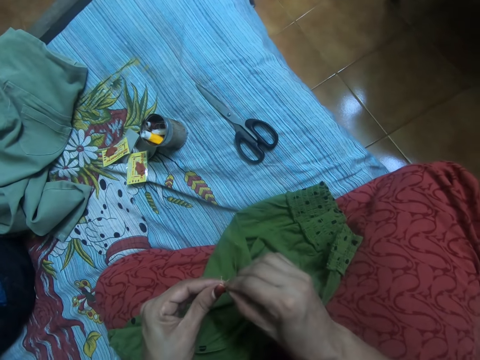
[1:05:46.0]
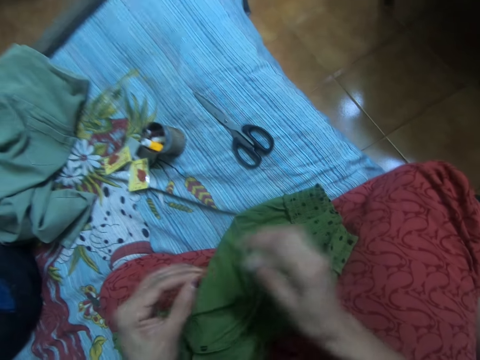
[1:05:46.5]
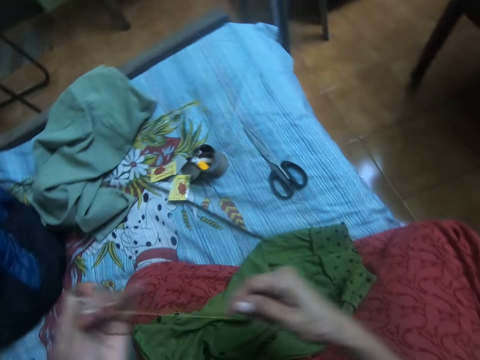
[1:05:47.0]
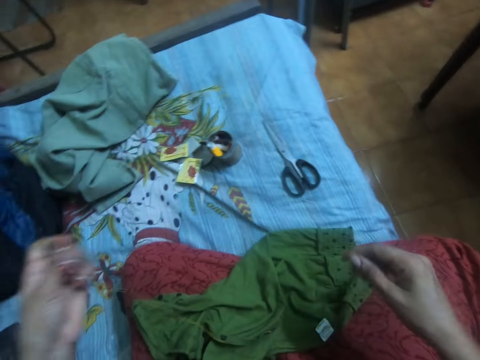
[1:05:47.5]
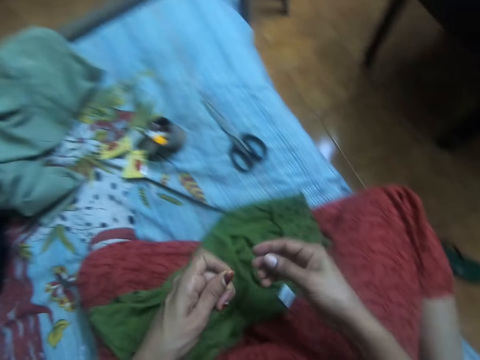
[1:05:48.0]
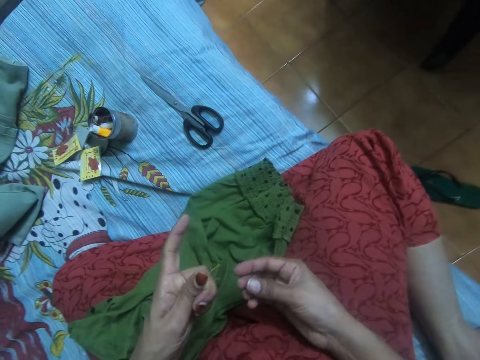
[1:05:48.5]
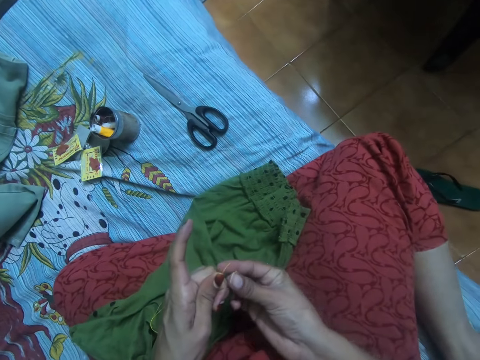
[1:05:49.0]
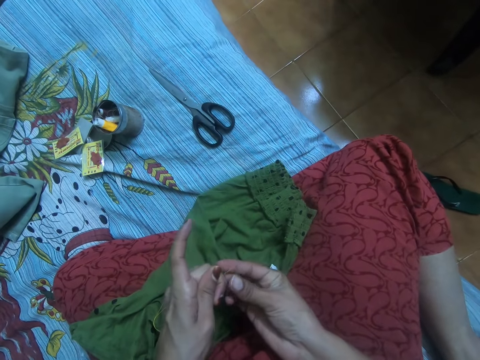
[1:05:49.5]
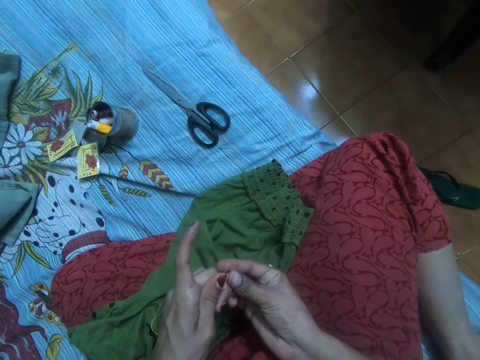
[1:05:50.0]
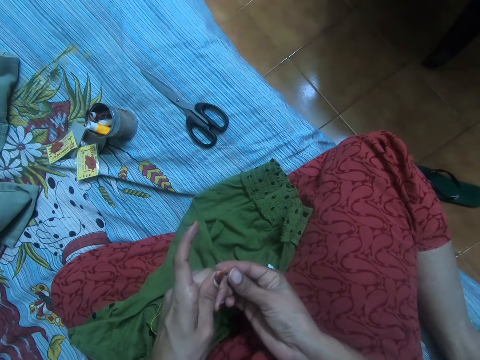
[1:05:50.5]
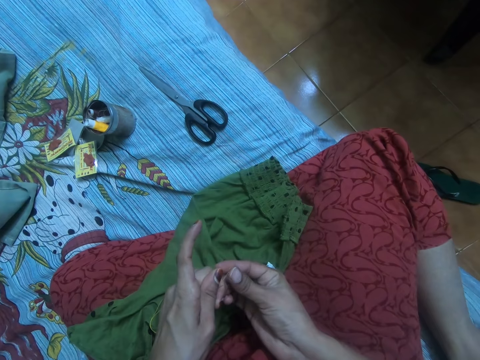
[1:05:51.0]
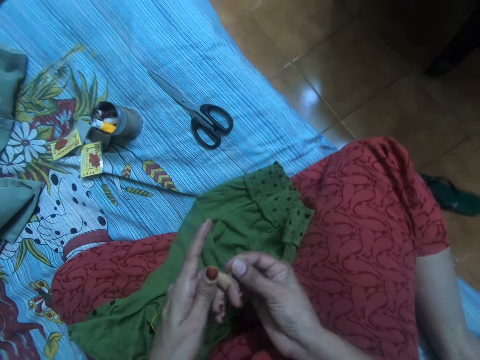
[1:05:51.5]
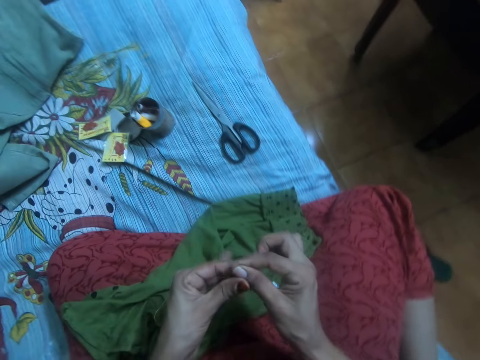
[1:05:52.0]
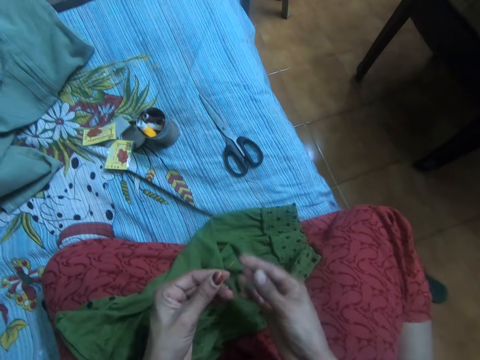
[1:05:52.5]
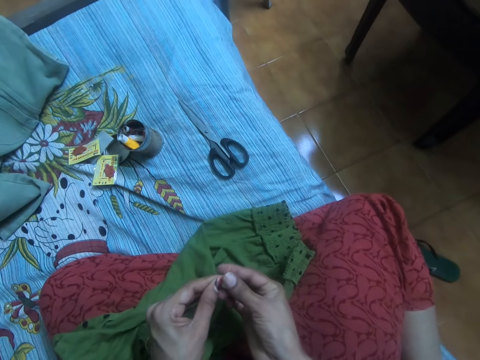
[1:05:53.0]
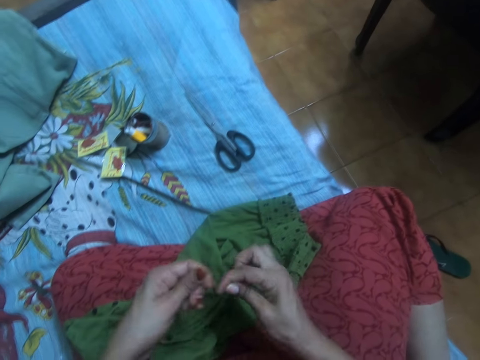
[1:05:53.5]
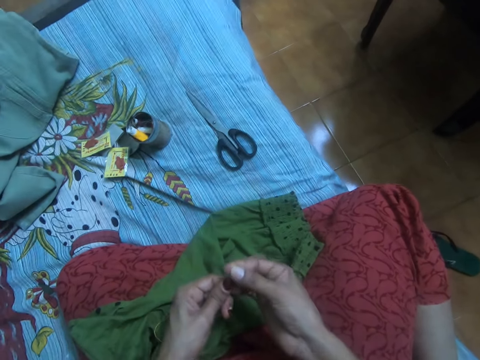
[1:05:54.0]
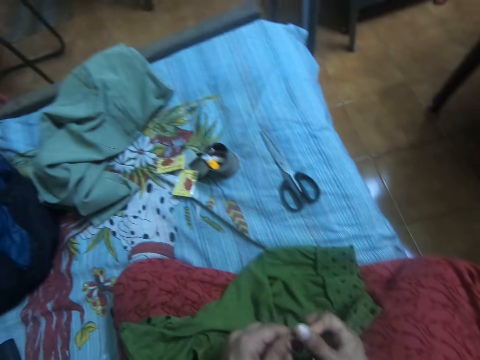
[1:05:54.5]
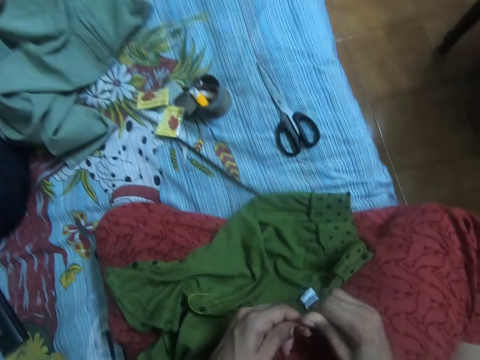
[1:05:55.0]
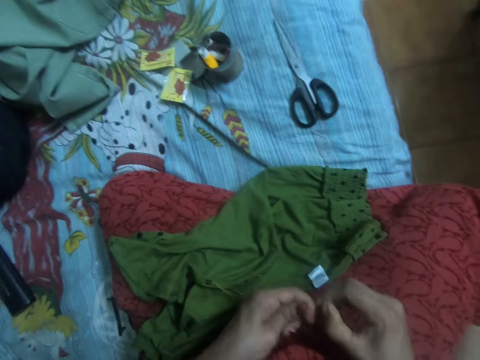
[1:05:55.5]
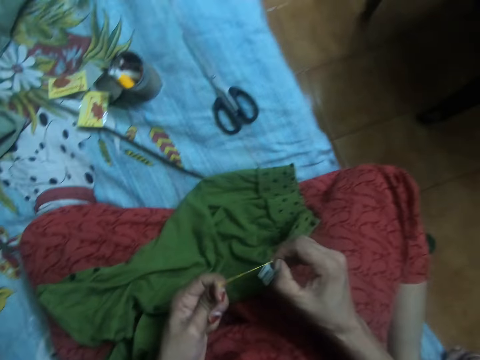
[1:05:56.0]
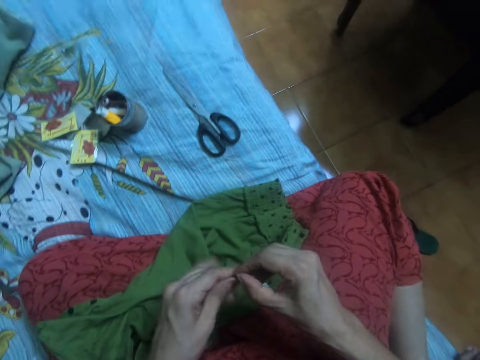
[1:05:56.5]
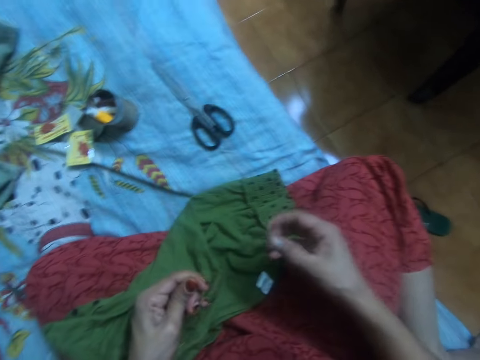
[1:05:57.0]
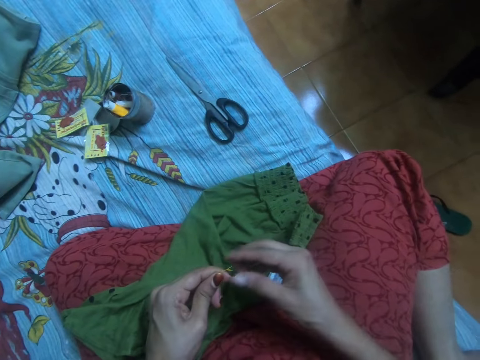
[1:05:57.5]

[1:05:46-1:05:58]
The camera wearer stretches the thread with both hands. They align the thread. They examine the thread with both hands. They tie a knot on the thread with both hands.

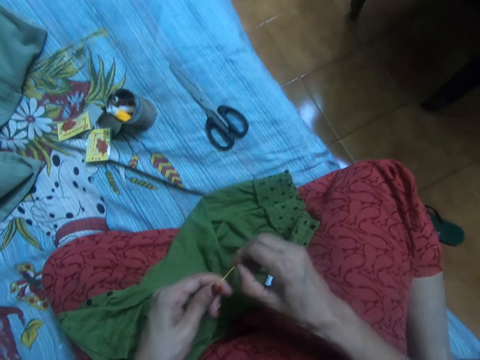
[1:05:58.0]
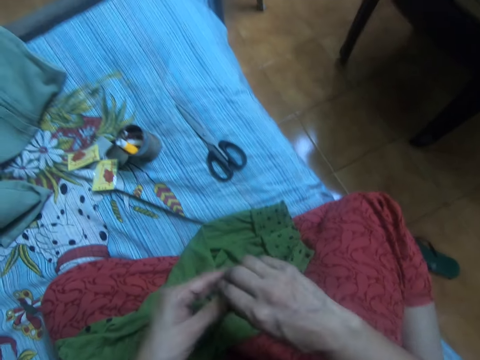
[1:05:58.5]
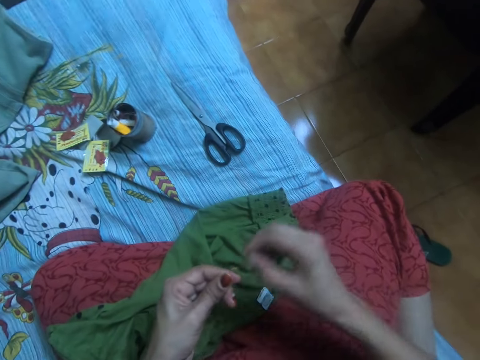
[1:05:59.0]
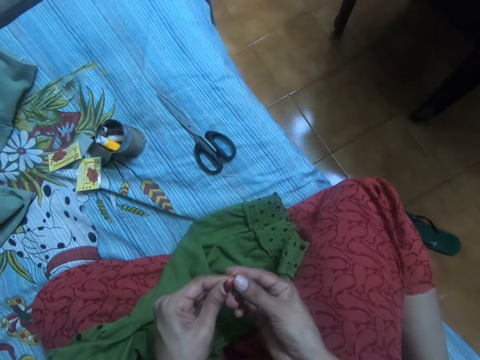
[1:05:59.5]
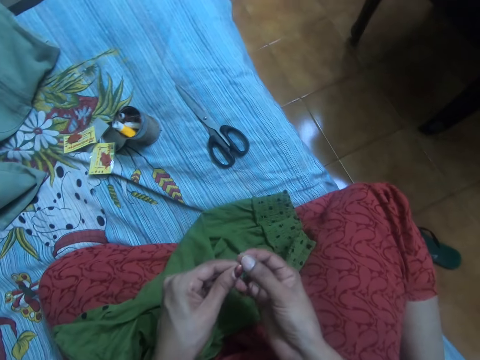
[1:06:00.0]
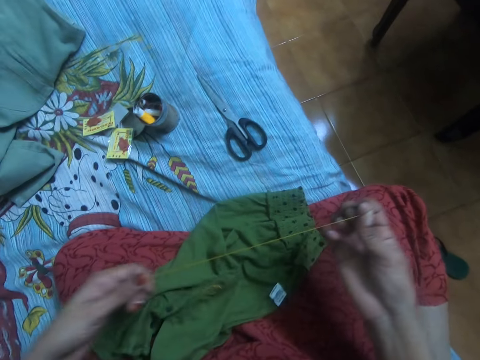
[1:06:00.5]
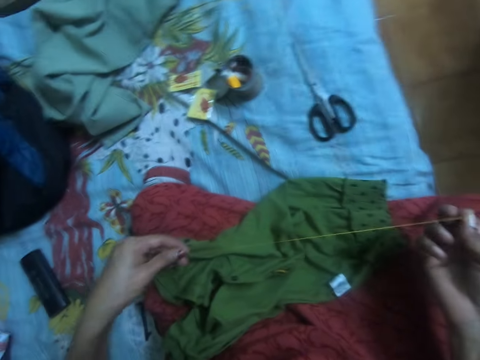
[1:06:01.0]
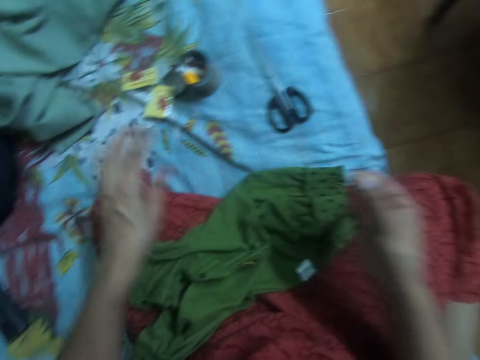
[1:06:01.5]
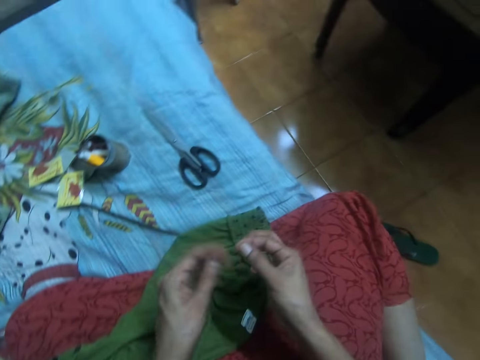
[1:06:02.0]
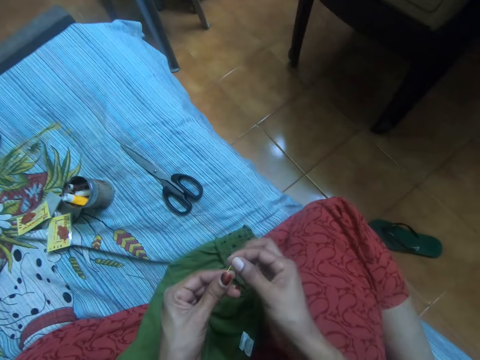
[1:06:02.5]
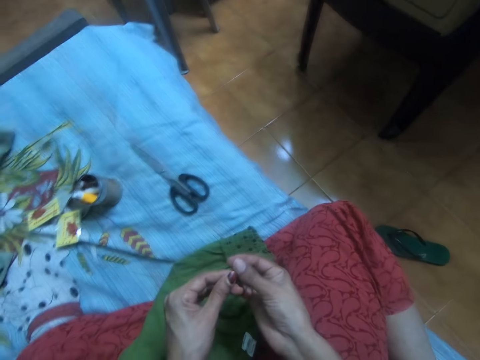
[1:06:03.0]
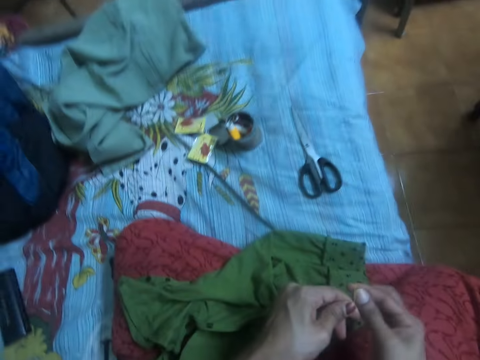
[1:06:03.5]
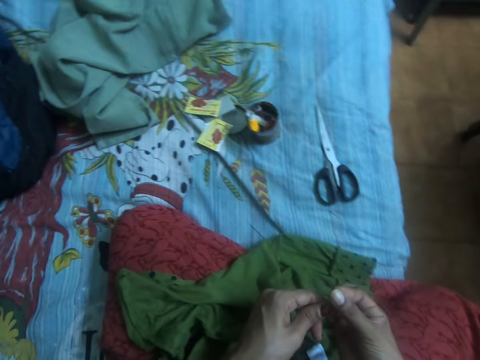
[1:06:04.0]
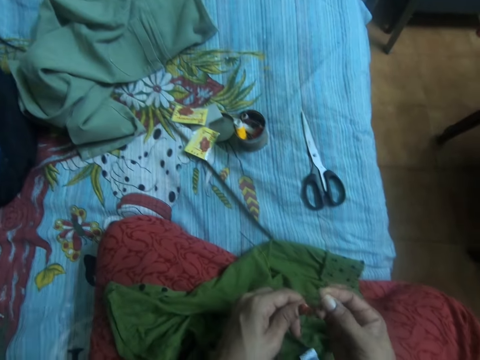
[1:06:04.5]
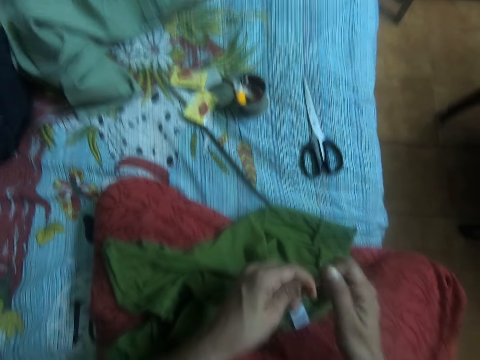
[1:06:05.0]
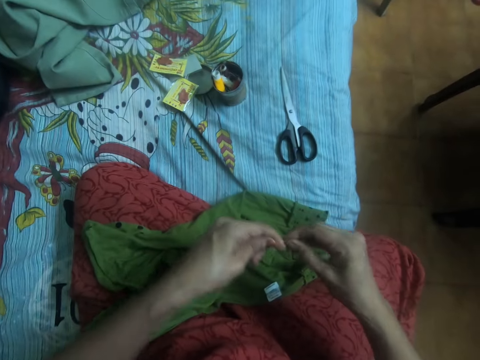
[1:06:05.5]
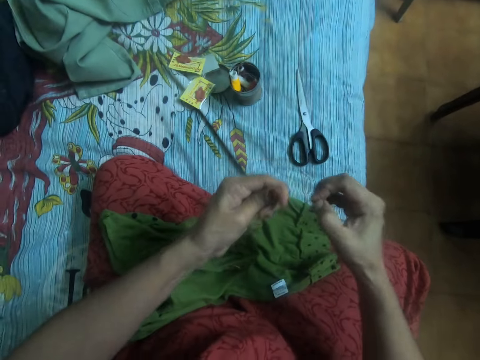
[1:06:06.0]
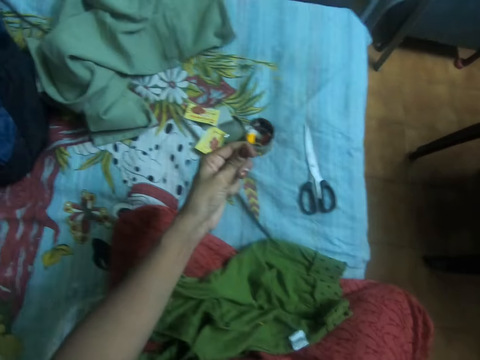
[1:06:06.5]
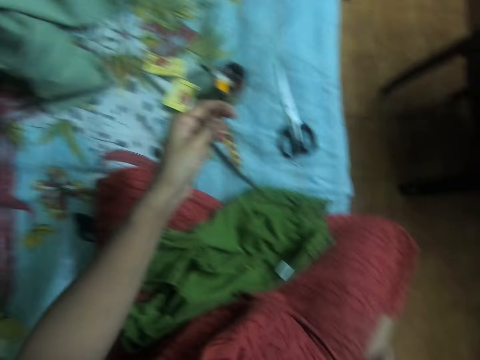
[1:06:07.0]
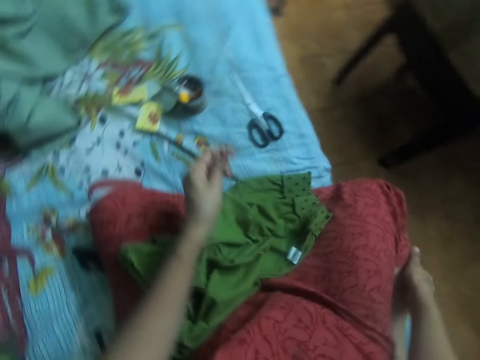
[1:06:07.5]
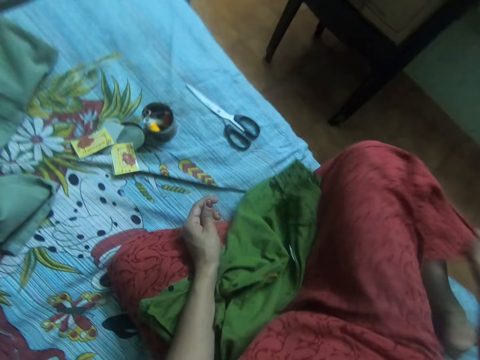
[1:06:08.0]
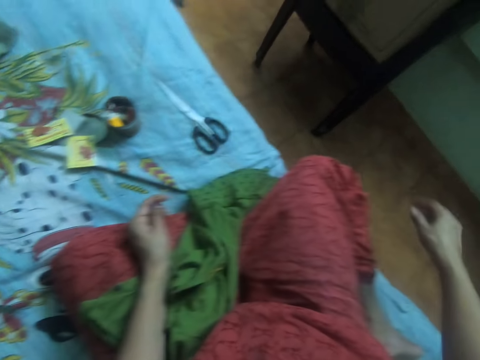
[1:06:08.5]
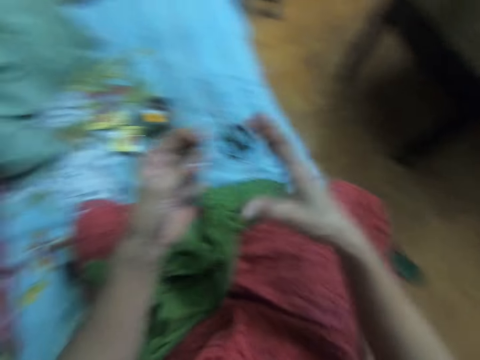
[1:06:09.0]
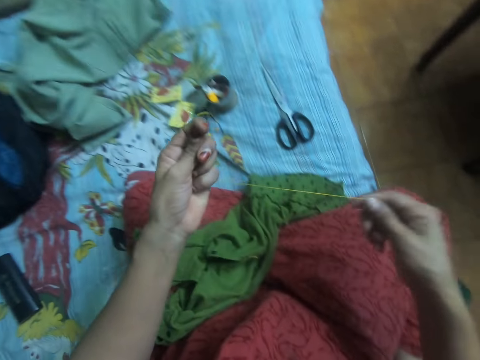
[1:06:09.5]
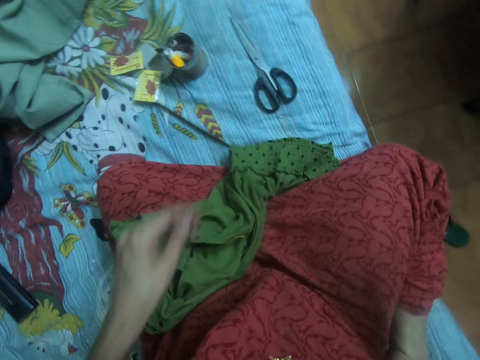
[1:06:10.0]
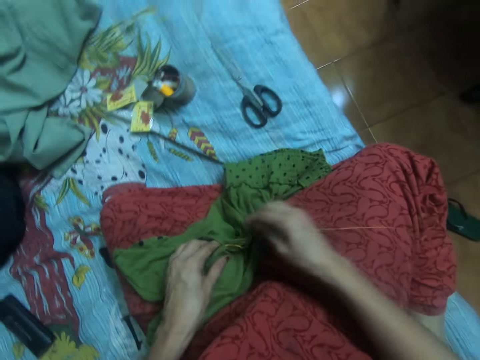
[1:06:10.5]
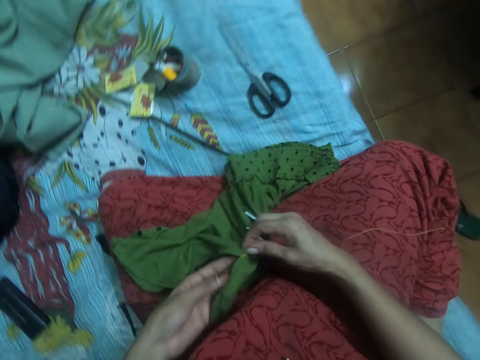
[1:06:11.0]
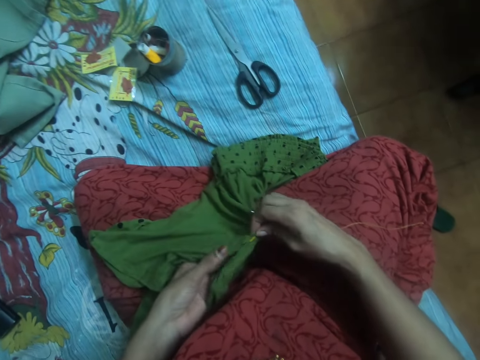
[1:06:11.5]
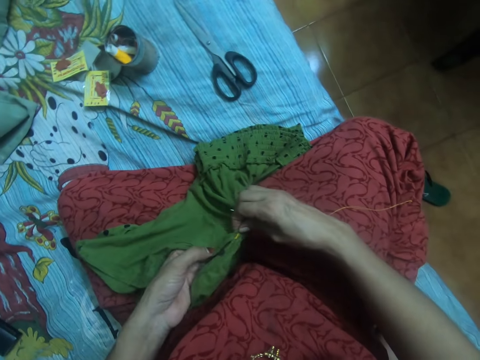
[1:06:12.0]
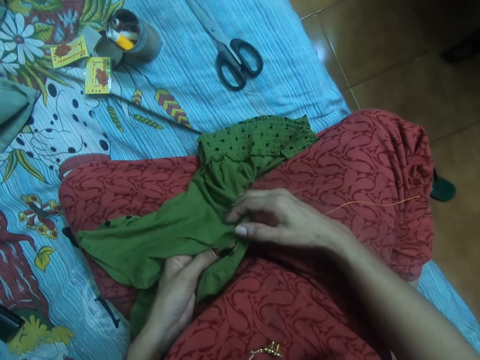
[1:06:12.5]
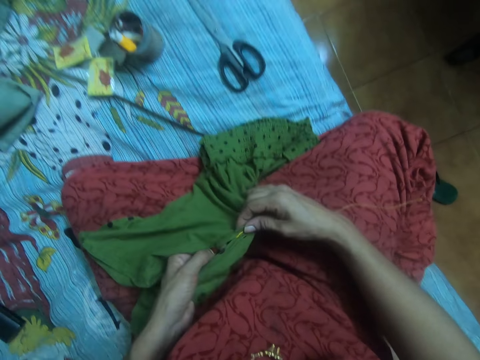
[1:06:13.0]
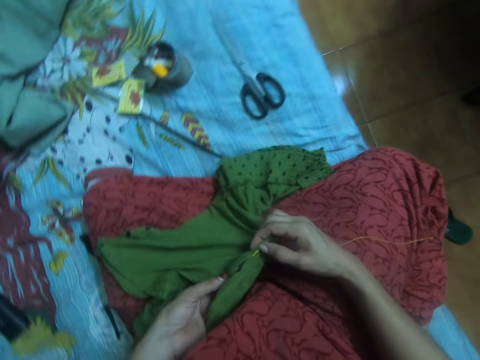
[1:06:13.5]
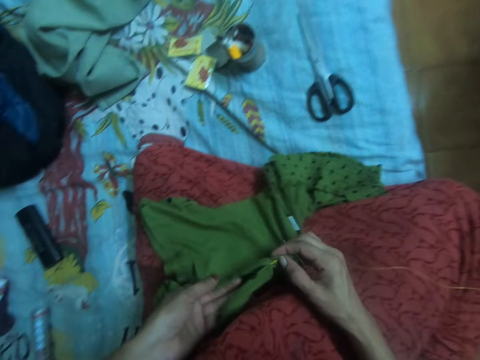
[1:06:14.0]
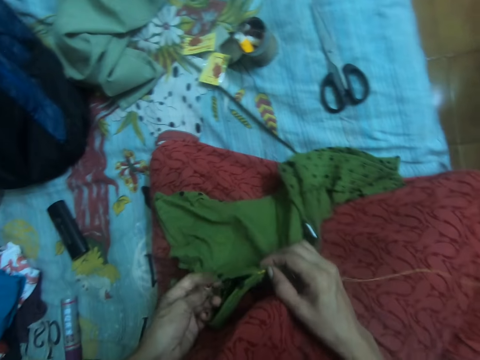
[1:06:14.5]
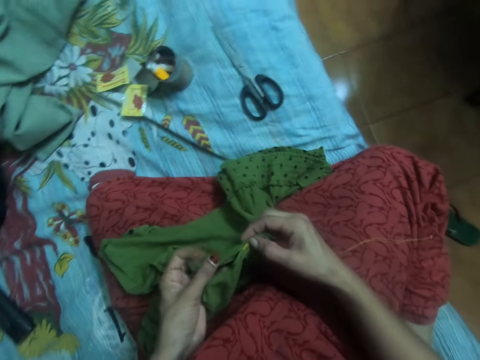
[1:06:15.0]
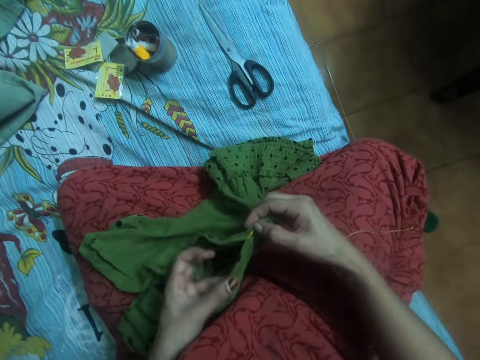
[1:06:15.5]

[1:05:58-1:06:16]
The camera wearer stretches the thread with both hands. She ties the thread with both hands. She adjusts her cloth with her right hand. She passes the thread to her right hand. She straightens the thread. She picks up the cloth from her cloth with her left hand. She adjusts the cloth with both hands.
